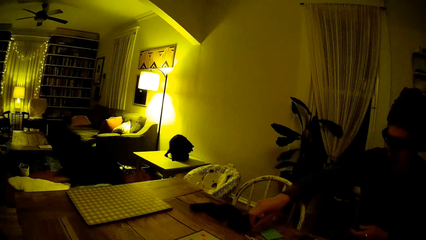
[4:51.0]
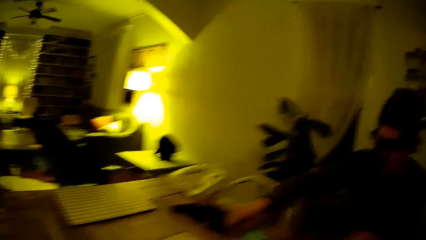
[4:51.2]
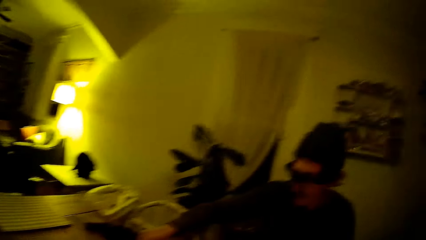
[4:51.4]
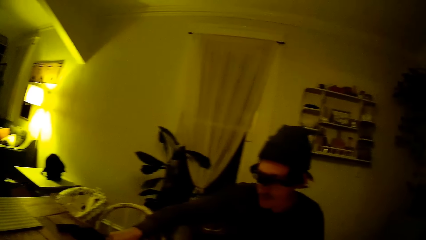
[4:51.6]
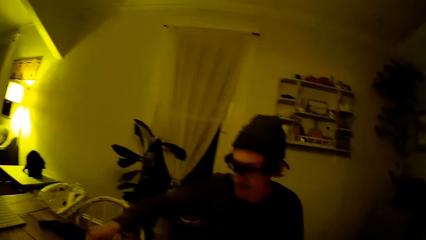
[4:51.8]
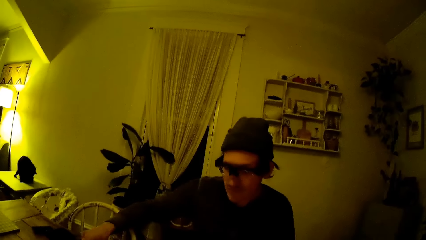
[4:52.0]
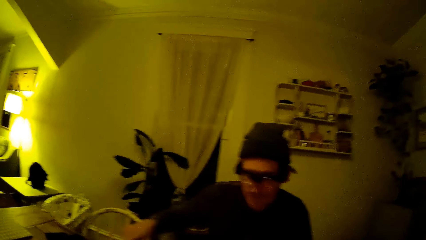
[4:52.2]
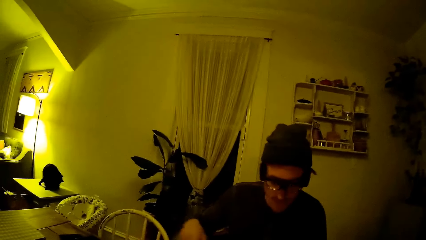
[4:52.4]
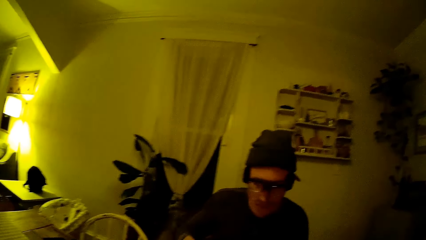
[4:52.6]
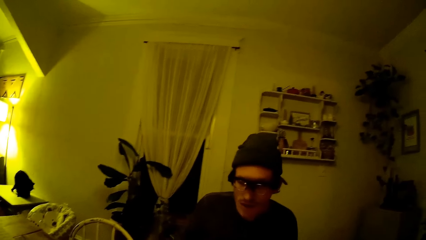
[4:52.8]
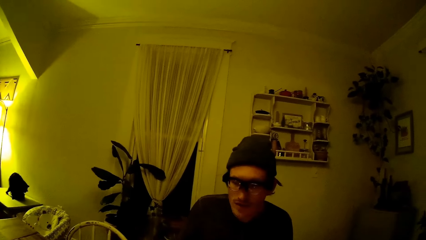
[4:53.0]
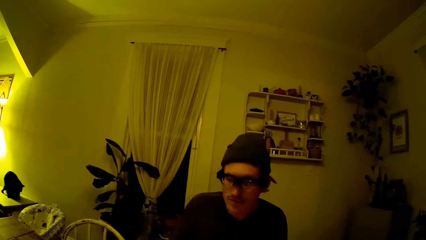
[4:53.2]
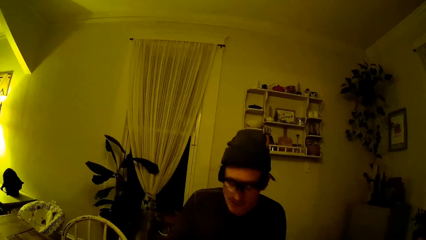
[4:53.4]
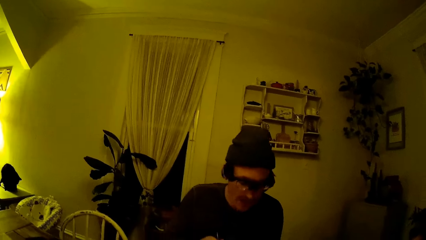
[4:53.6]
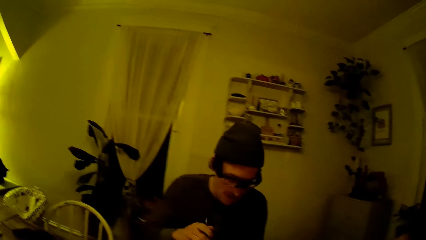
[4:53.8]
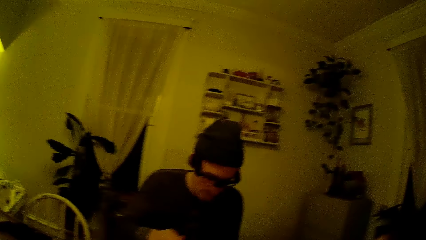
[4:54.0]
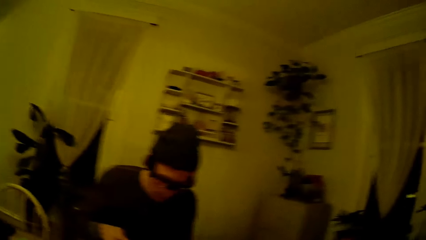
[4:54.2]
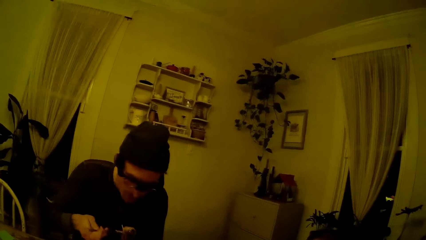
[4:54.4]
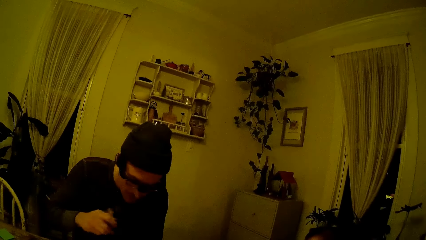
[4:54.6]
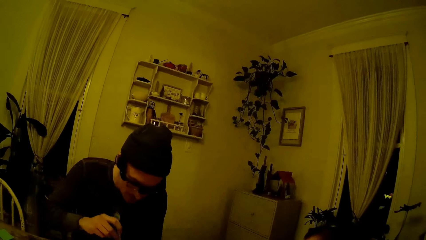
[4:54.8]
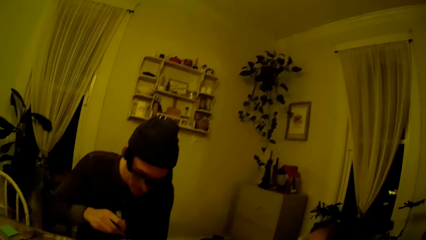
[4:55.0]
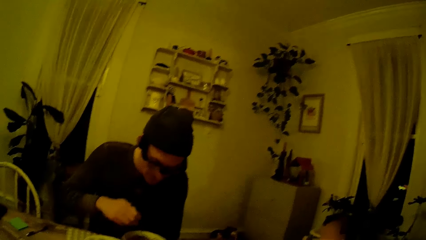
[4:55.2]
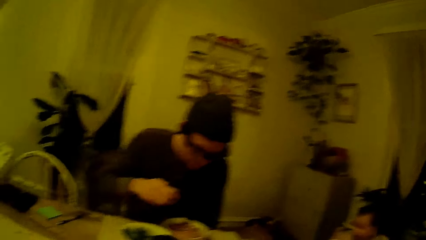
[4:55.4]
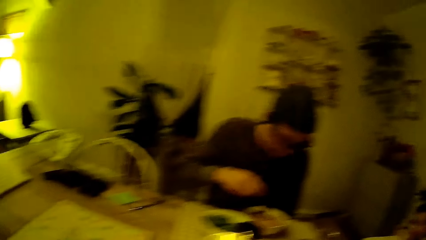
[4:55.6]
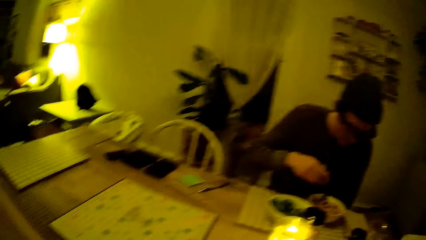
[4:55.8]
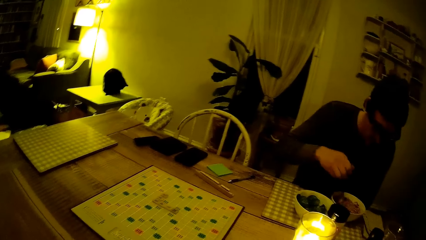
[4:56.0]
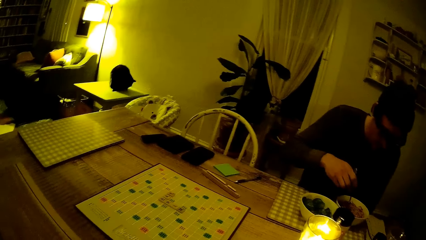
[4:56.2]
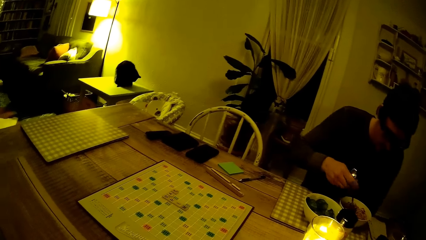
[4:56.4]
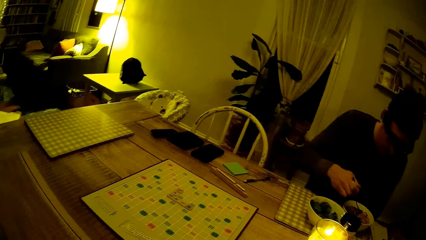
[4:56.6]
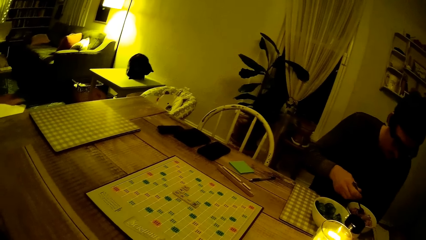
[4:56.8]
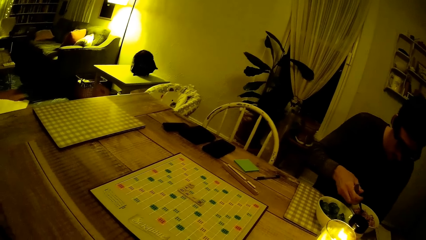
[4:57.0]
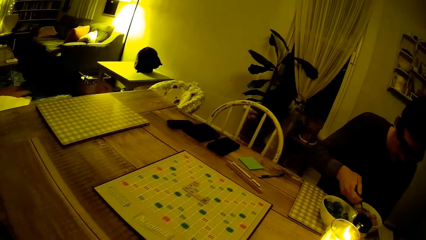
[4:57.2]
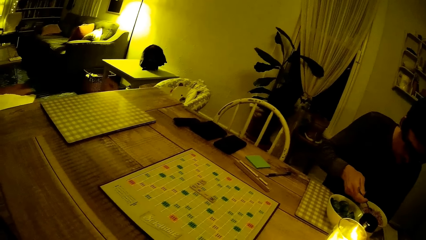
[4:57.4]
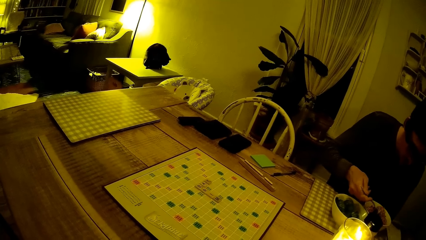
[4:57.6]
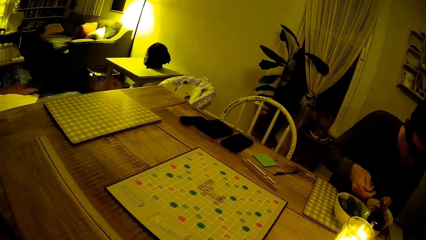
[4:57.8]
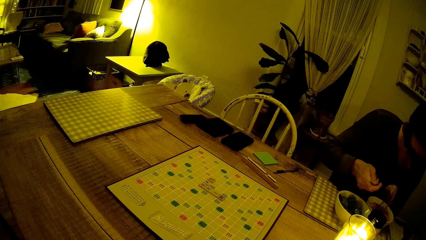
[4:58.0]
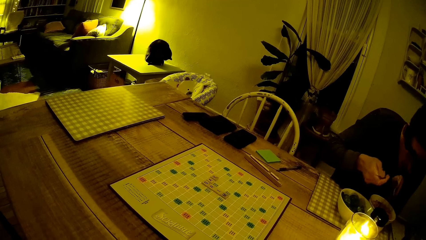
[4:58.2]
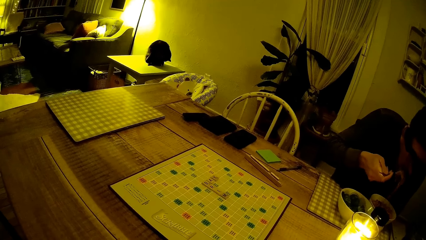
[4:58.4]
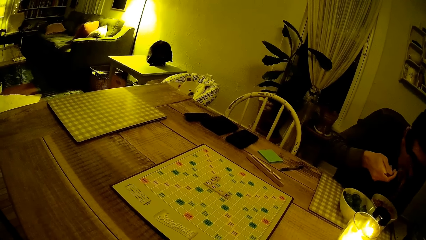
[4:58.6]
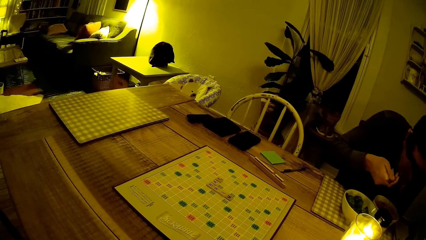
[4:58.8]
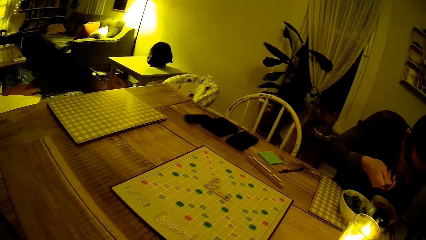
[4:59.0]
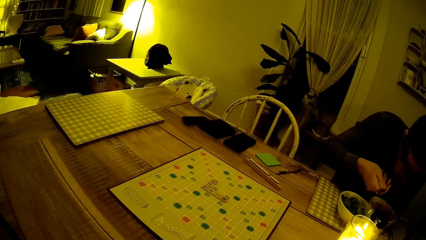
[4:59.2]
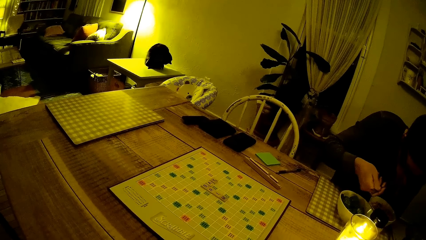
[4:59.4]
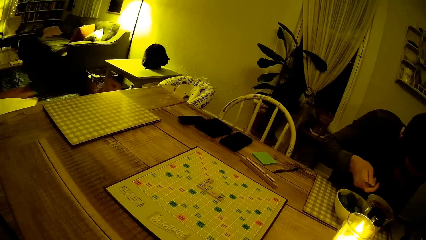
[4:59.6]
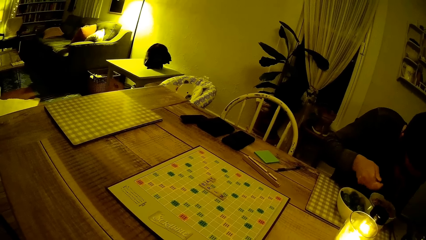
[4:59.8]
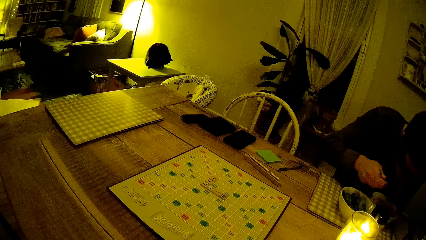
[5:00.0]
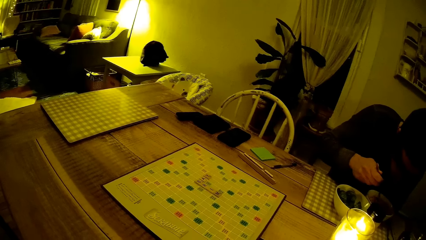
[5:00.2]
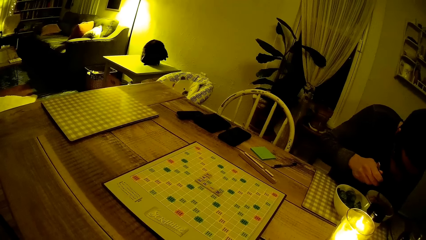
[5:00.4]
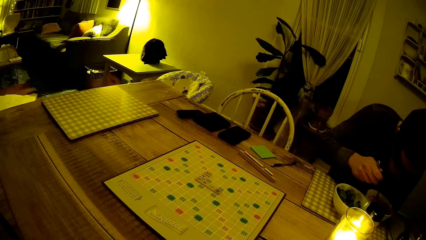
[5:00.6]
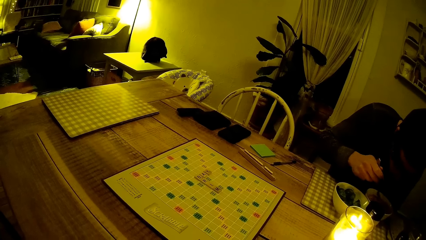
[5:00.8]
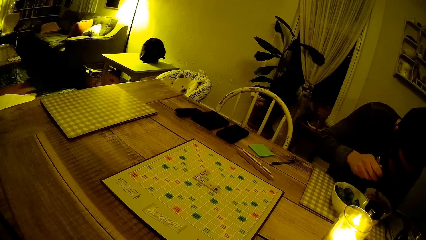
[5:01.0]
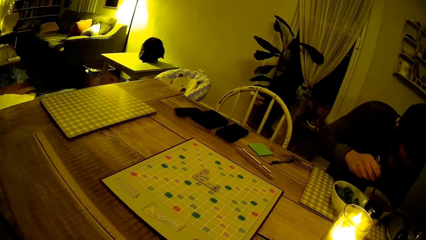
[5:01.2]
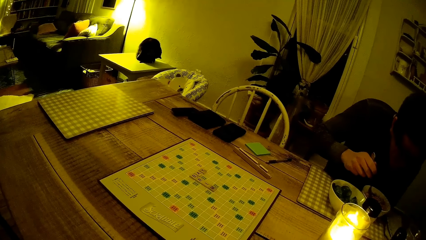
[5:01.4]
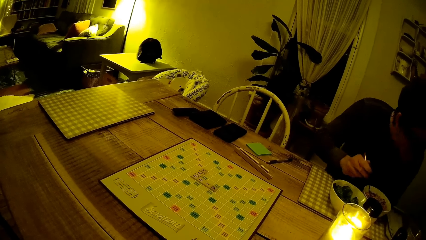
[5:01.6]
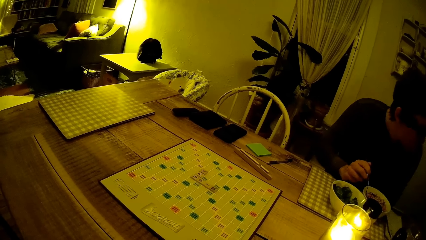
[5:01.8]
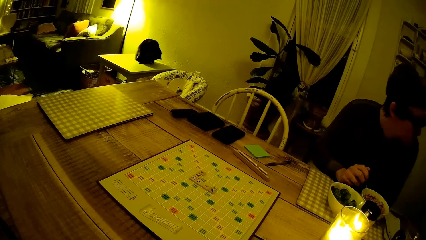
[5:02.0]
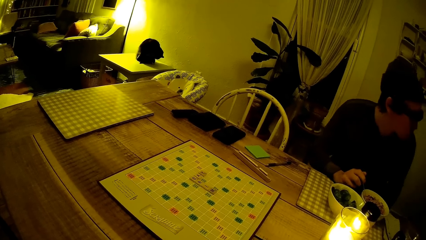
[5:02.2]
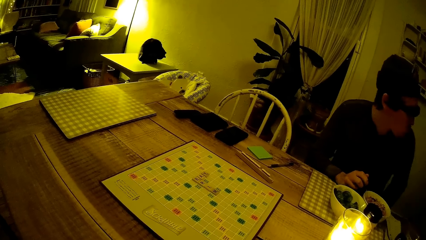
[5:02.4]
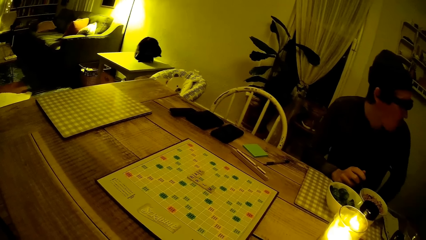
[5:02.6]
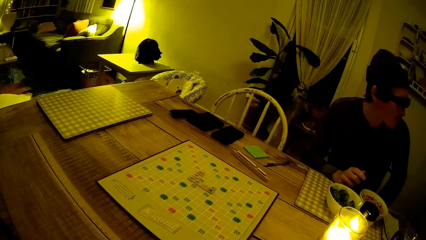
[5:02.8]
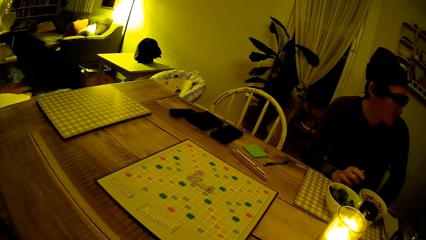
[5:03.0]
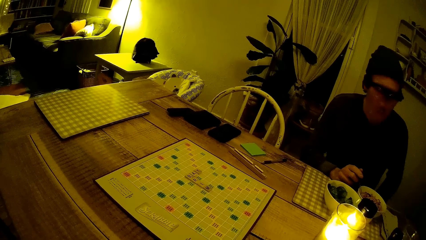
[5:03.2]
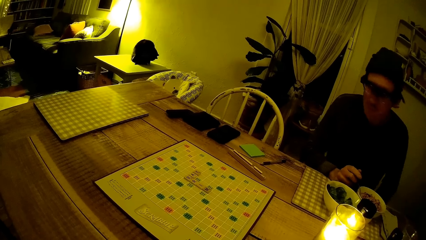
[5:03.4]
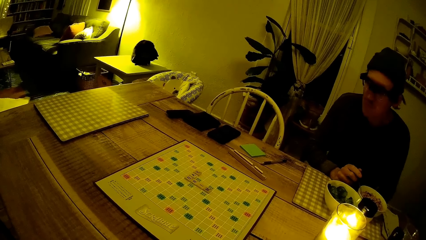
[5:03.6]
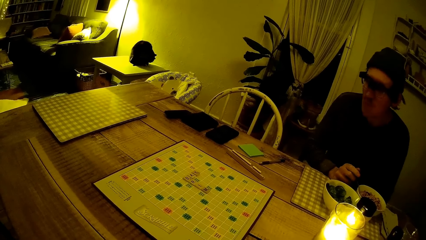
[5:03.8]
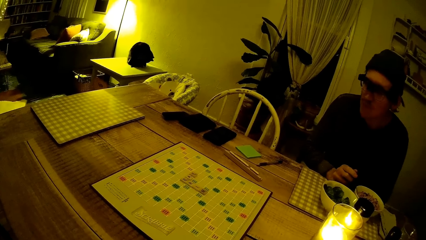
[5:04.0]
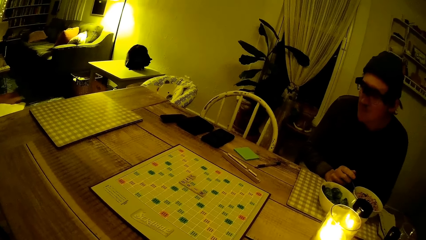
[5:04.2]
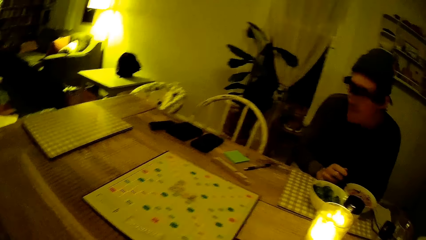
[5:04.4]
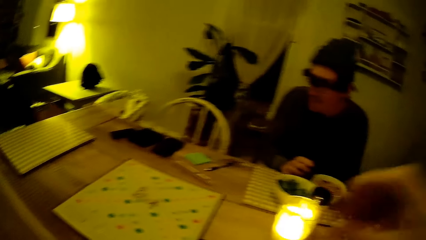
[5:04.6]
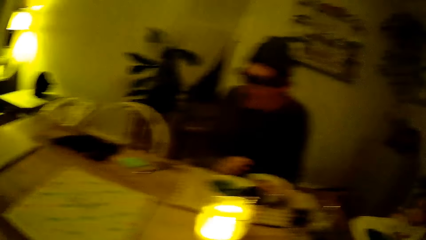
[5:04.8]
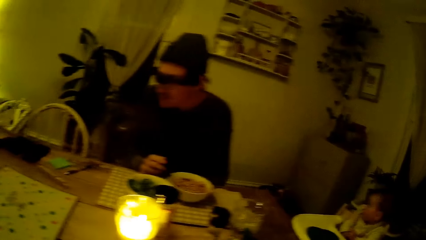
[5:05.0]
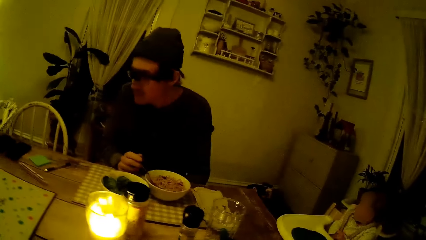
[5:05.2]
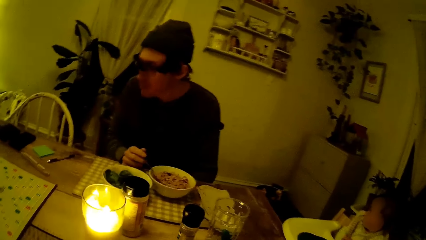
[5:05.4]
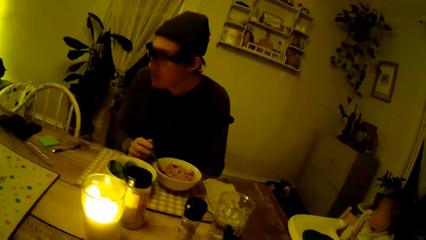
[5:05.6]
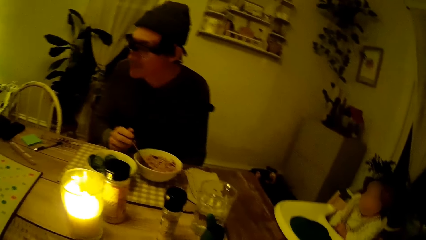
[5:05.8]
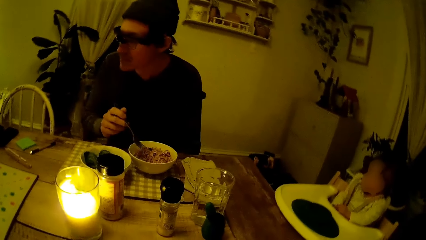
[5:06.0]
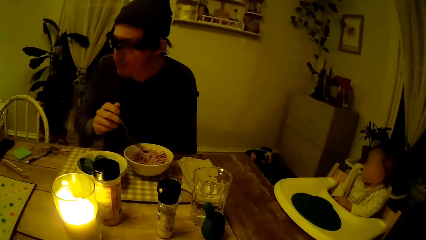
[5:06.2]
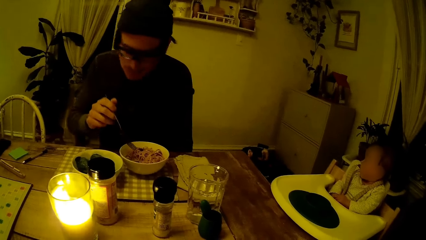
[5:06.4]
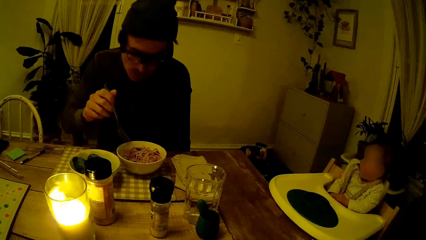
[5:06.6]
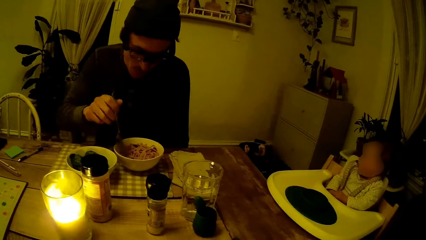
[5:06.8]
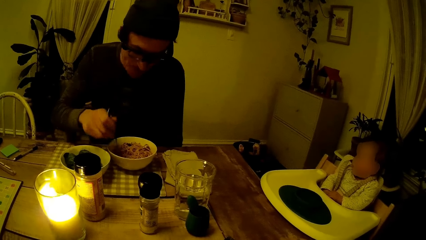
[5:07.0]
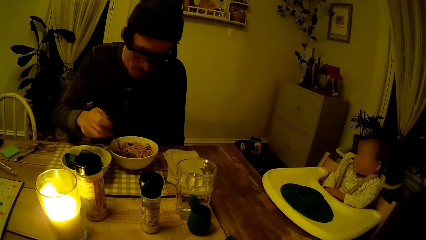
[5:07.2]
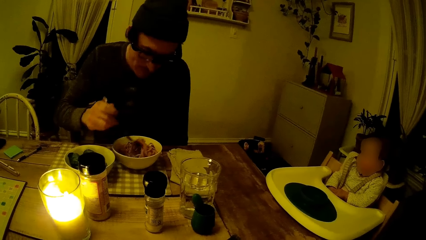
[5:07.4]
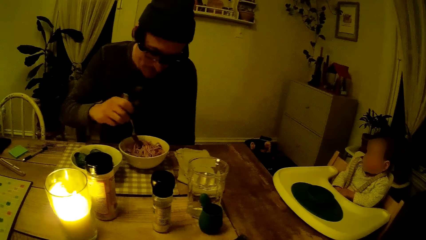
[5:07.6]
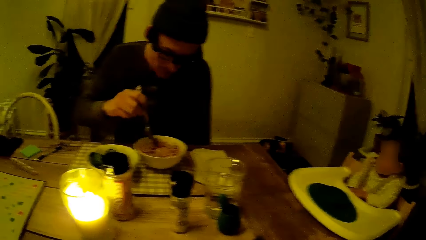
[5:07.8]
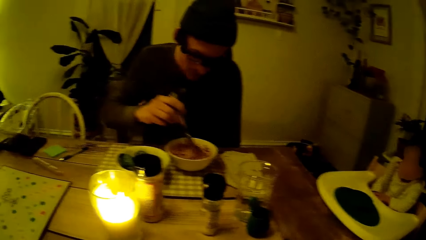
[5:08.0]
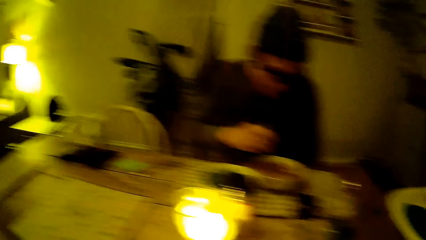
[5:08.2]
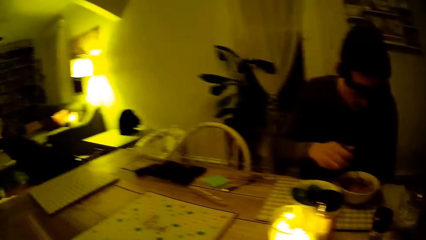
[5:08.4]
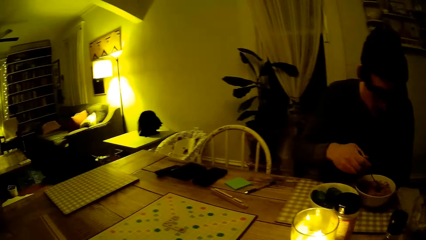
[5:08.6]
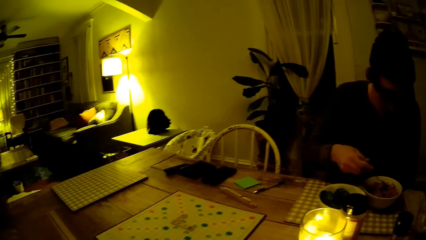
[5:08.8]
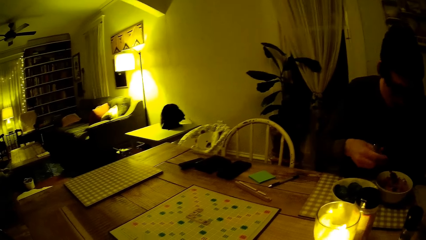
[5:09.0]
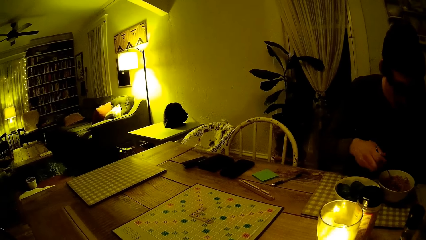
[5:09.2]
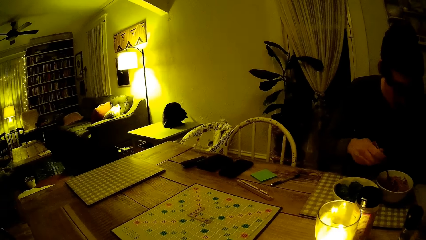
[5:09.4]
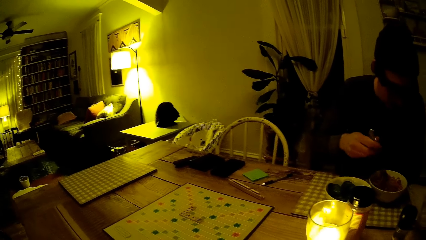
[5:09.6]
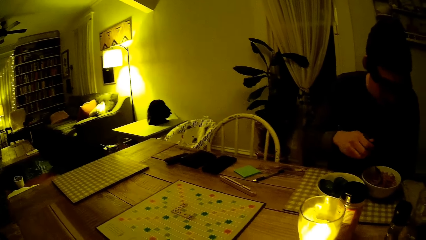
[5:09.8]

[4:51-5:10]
A man holds the fork. The man rolls the spaghetti to the fork. The man mixes food in a plate with a spoon. The man scoops food with the spoon from the plate. The man bites the food, looks aside, chews the food and turns to the front. The camera wearer moves the hand. The man stirs food in his plate with the spoon. The man rolls the spaghetti to the fork.
